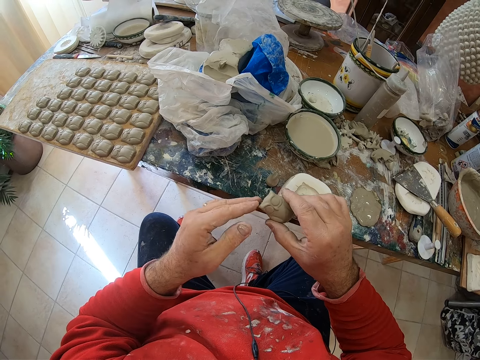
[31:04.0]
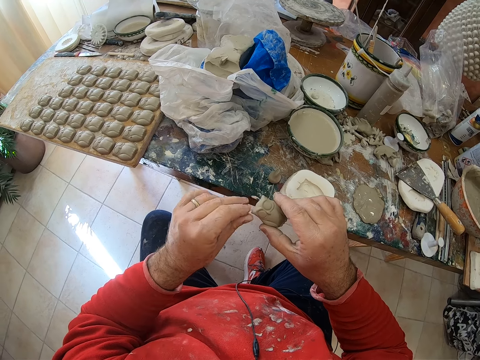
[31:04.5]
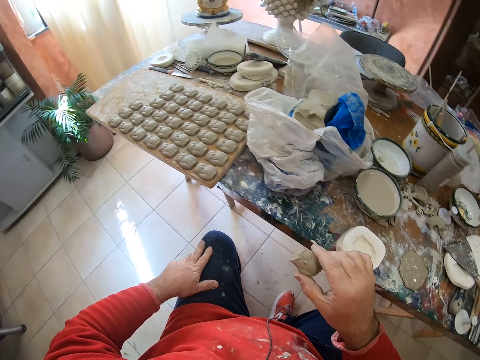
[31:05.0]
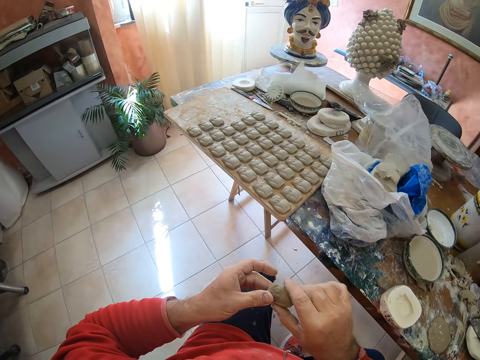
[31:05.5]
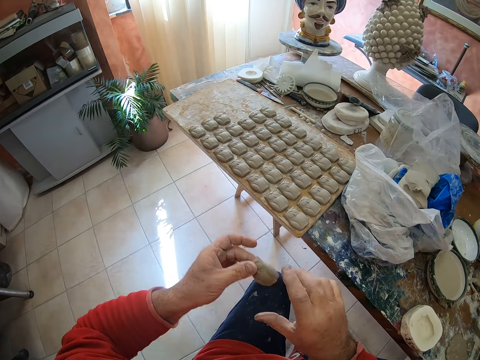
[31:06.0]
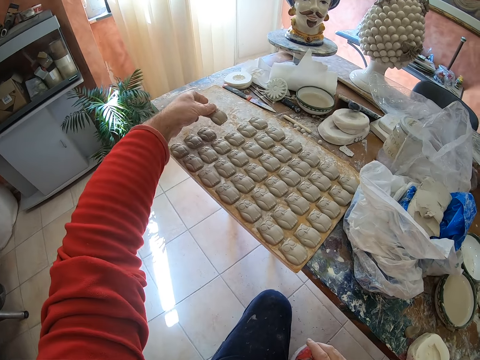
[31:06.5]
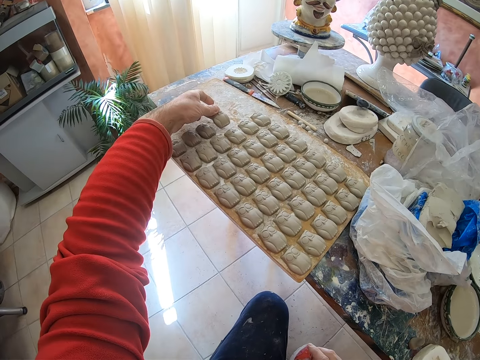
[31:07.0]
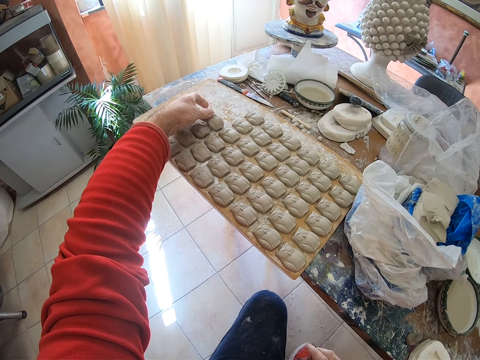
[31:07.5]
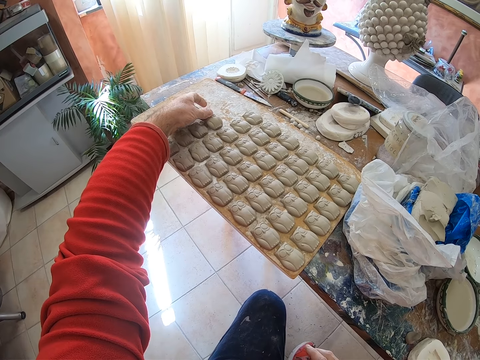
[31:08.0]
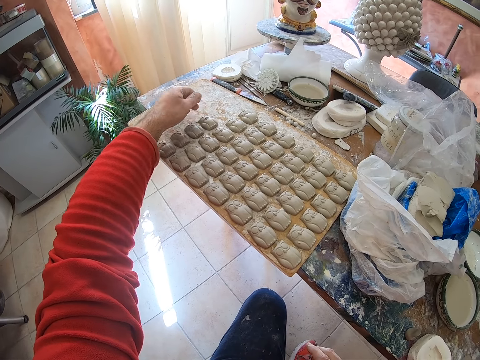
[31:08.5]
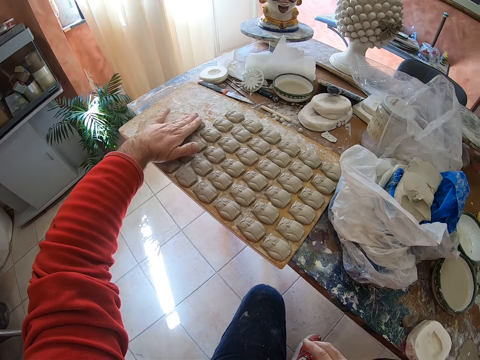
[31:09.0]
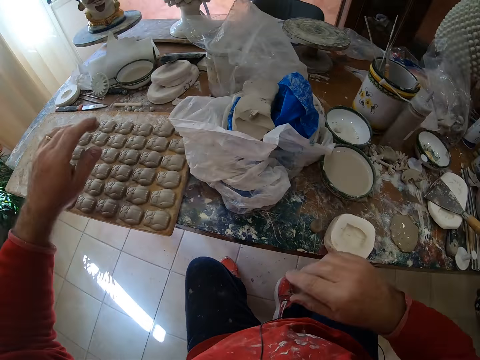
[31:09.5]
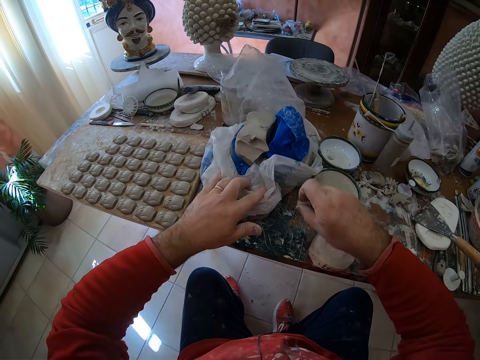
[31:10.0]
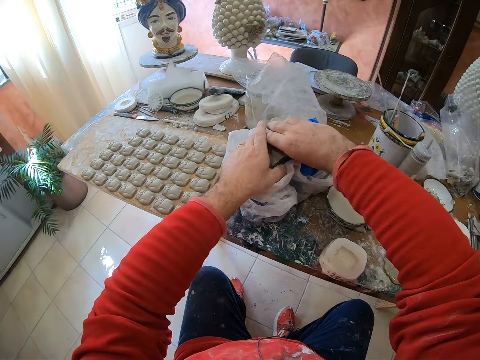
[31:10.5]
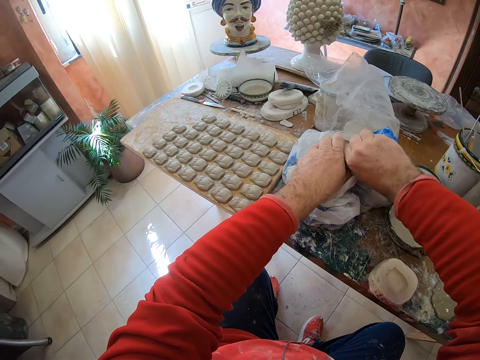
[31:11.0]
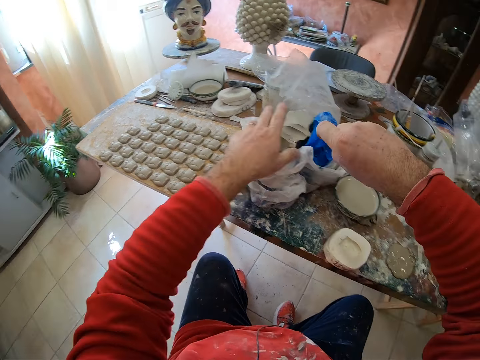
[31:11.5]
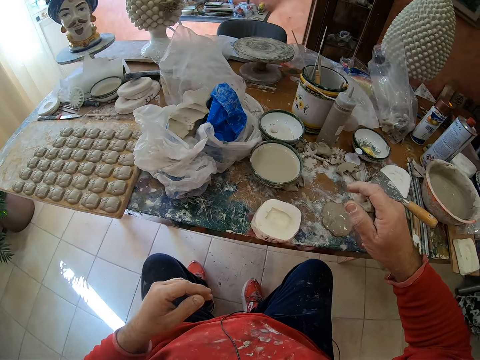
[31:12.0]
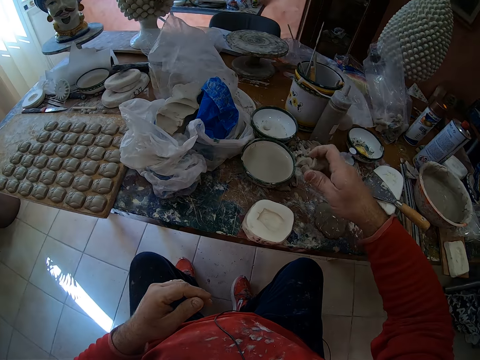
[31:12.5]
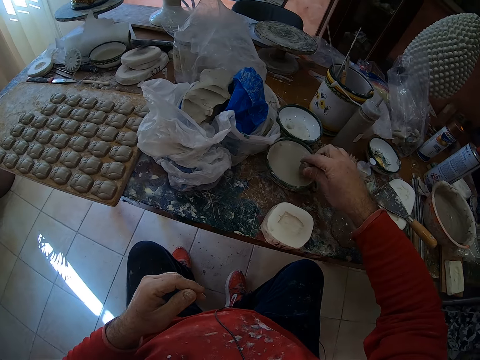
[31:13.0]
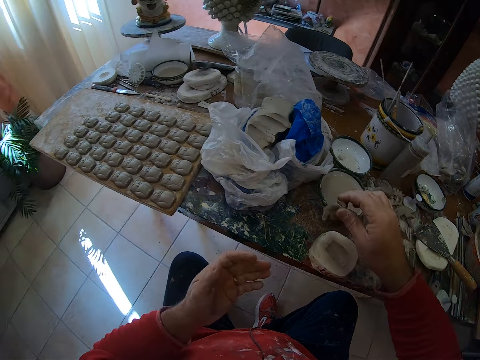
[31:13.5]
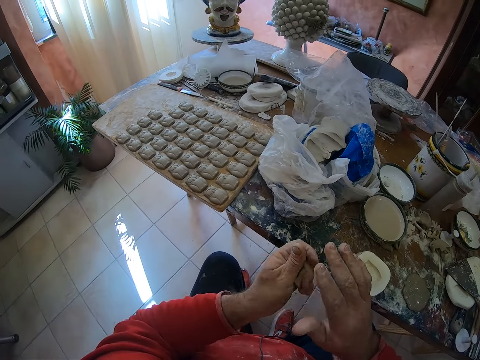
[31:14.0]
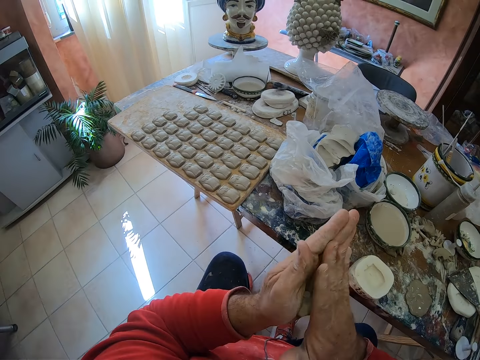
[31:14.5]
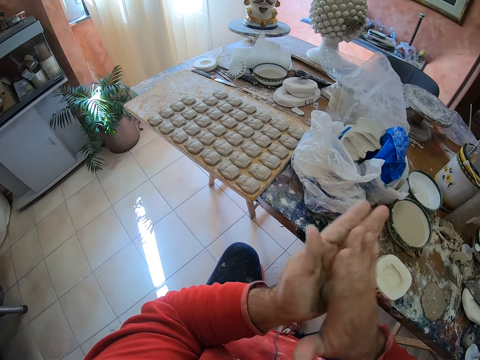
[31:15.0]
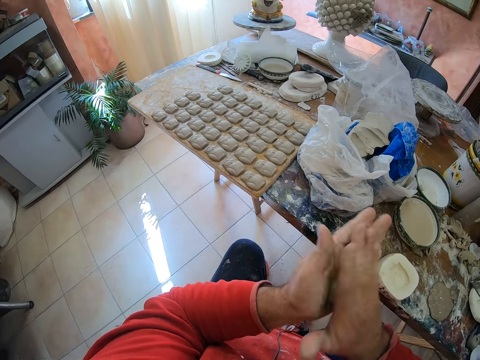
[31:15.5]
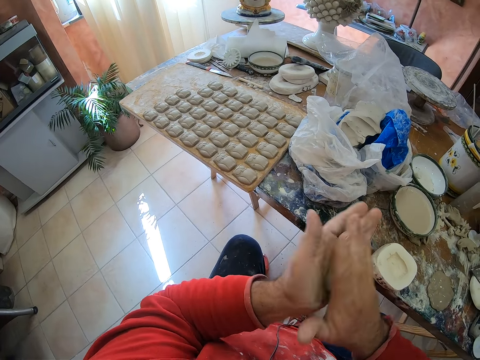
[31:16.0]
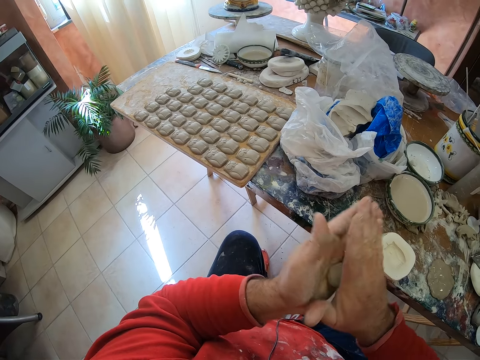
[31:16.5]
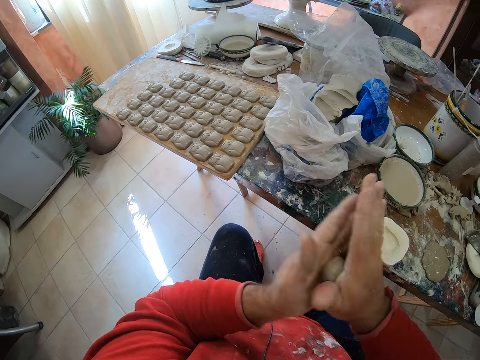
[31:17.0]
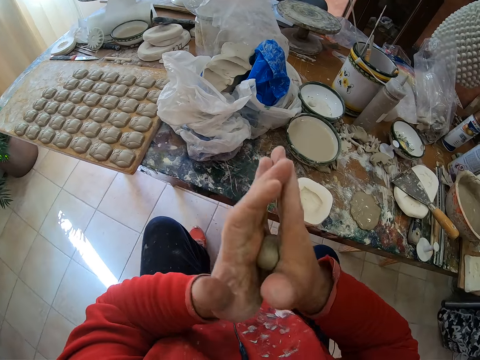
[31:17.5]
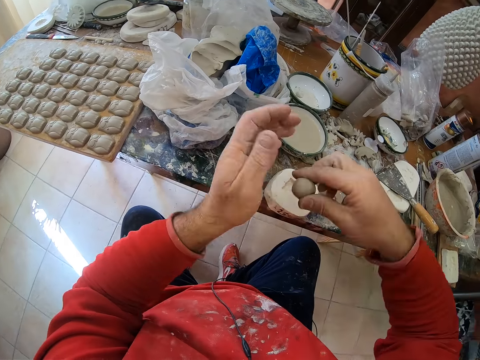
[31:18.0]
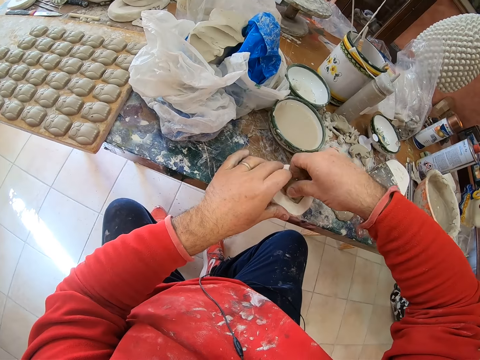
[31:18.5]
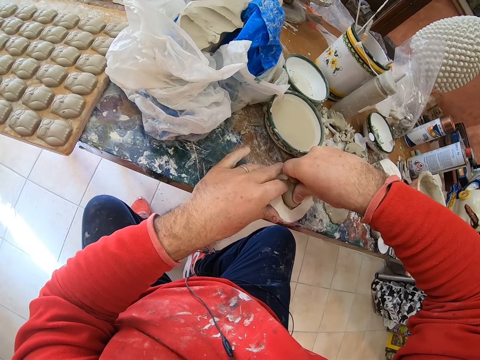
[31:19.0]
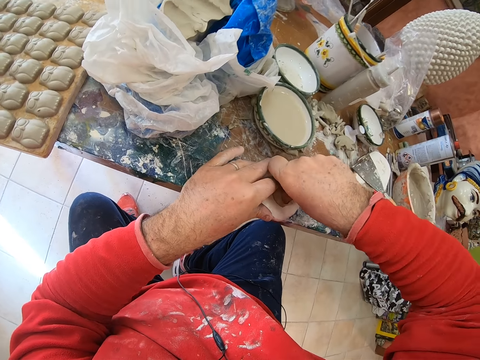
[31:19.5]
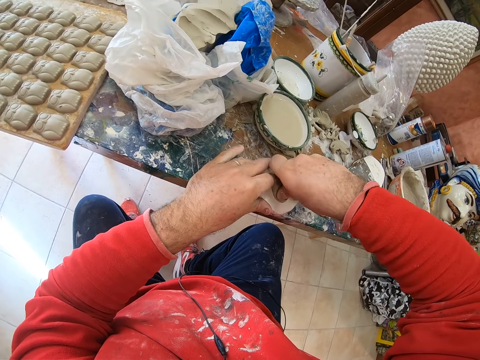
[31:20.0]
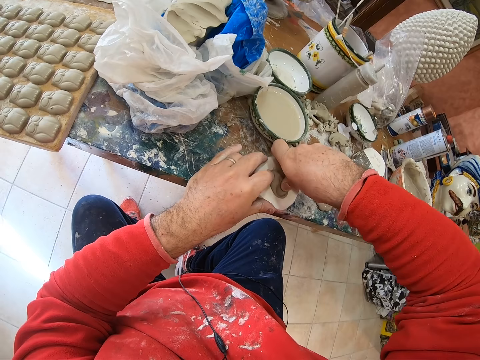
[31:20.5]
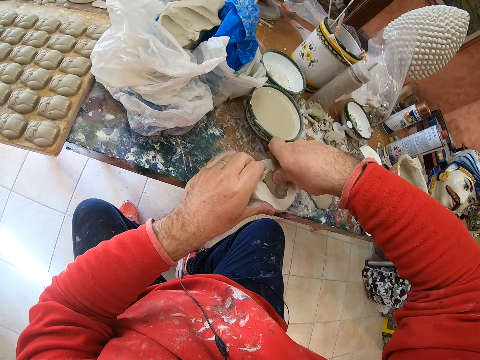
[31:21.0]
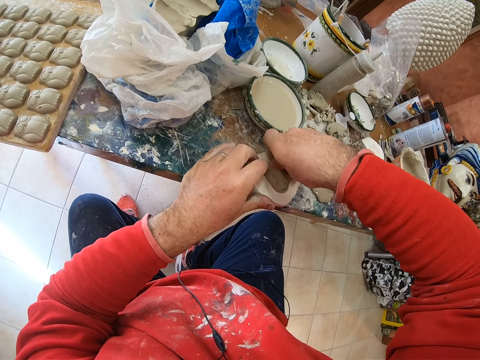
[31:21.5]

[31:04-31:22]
The camera wearer wipes his hand on his leg. He puts the clay owl mold on the wooden tray. He takes a pinch of mold or mud from a paper bag. He cuts the mud on the paper. He dips the mold into water and rolls the mold in his hands. He presses the clay mold on the mold shaper.

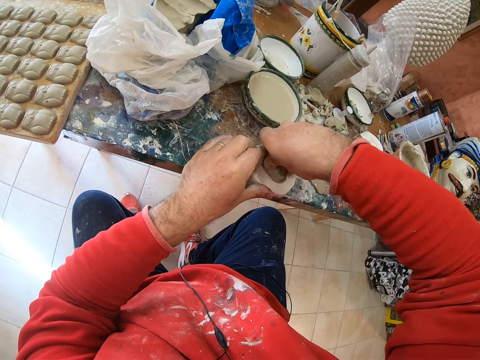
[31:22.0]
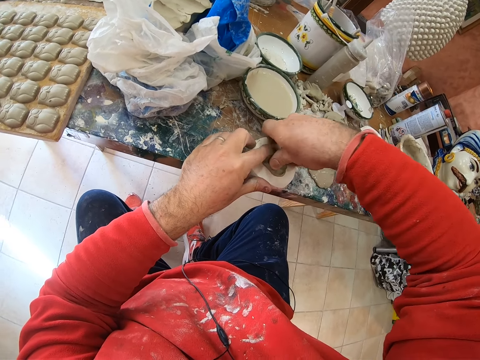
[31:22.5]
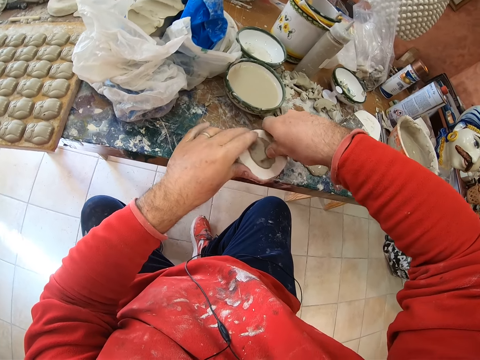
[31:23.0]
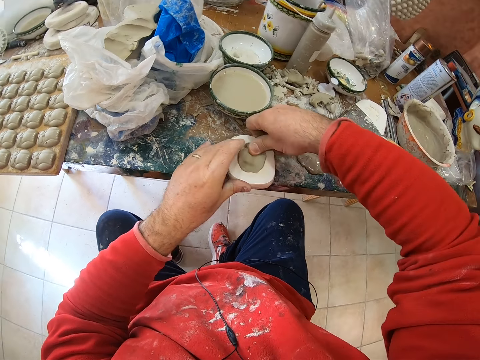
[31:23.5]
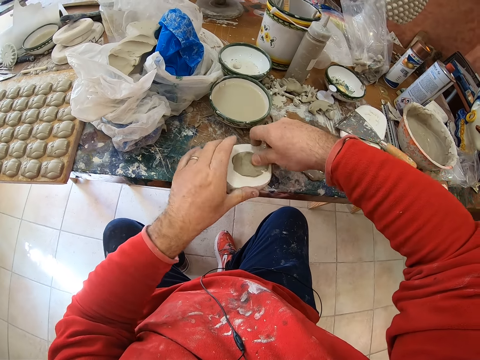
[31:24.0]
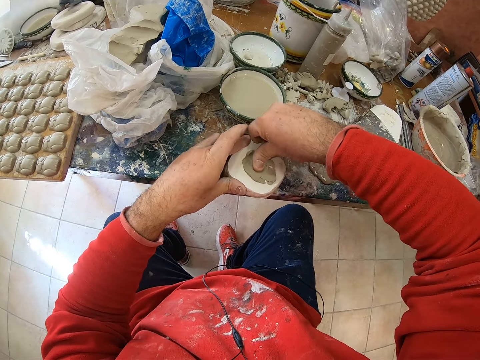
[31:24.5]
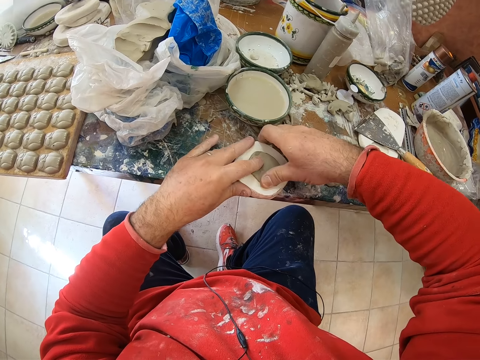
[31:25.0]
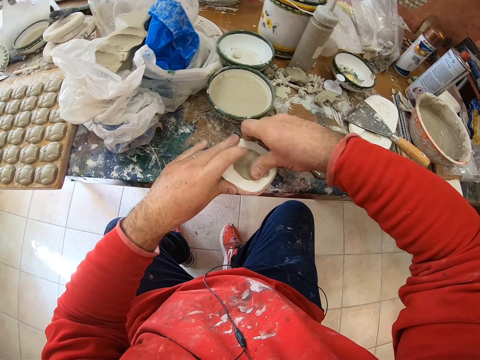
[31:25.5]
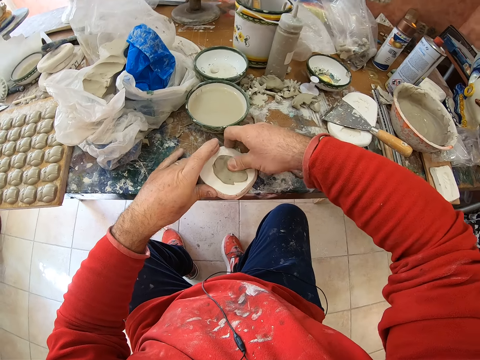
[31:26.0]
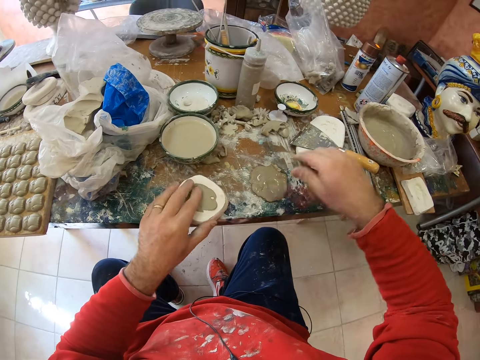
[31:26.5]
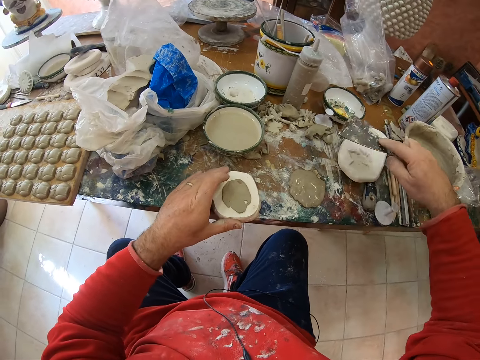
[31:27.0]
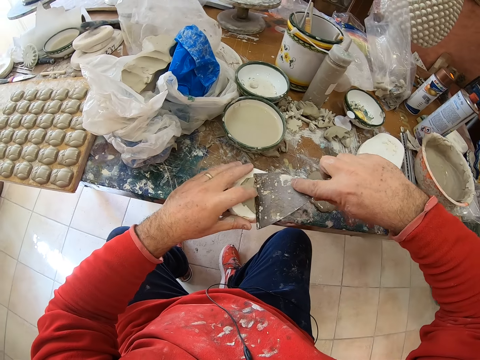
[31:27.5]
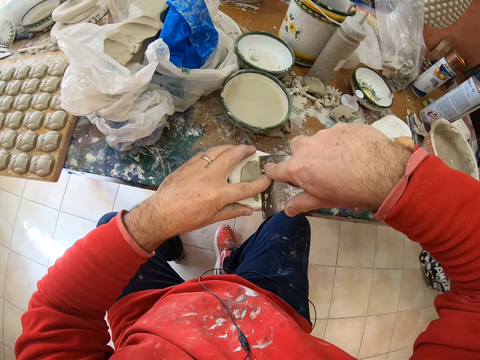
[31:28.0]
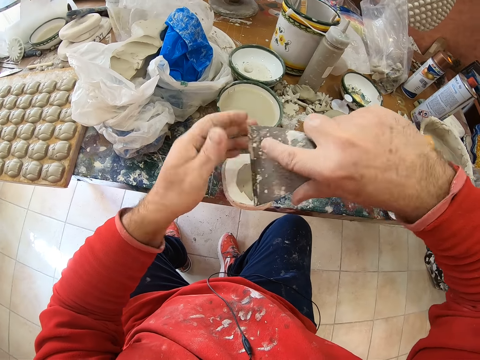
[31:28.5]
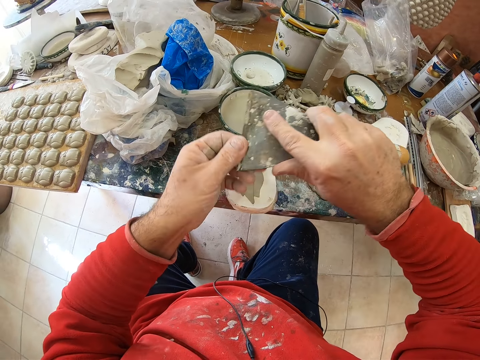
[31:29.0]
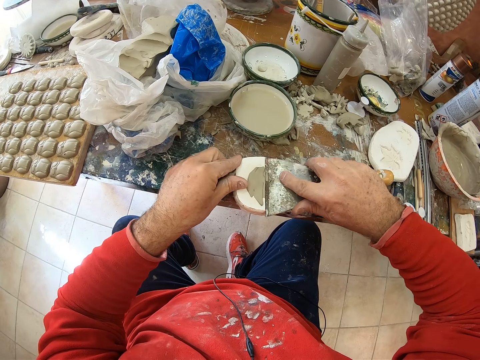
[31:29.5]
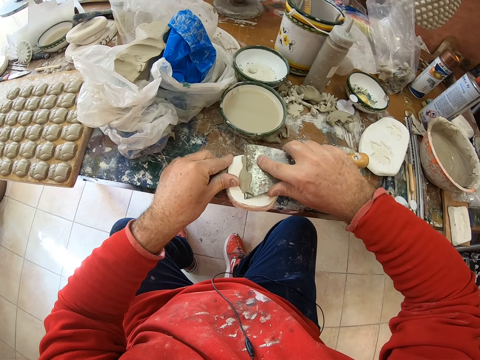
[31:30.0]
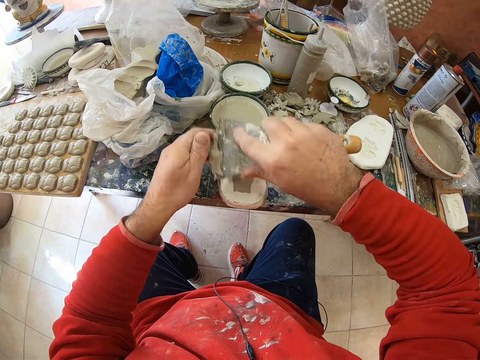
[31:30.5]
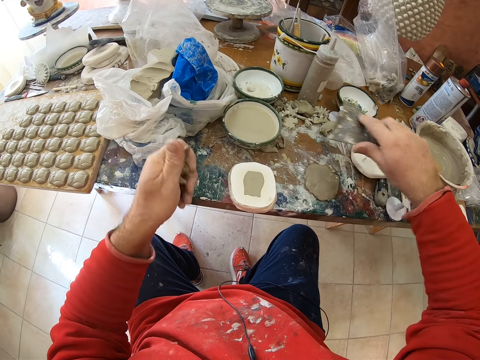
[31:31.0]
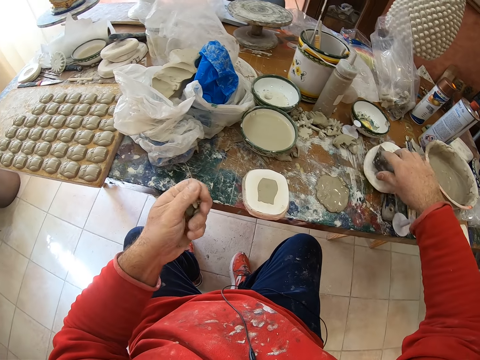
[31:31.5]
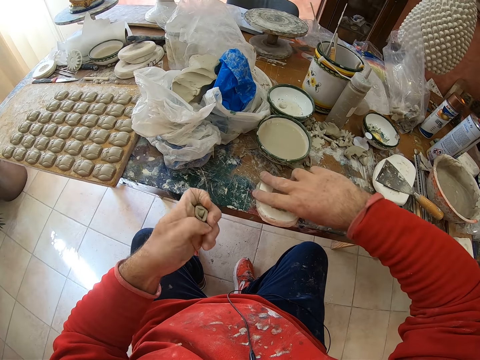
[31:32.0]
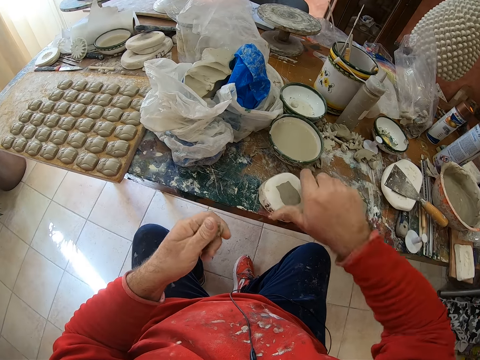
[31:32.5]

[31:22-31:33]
The camera wearer picks up a scraper on the table. They scrape off the excess clay on the mold shaper with the scraper. They put down the scraper on the table and turn the mold shaper on the table.
